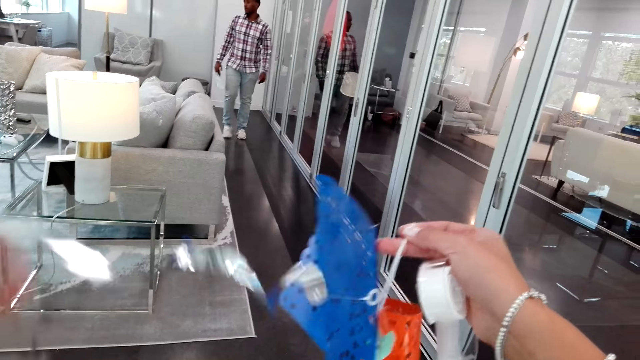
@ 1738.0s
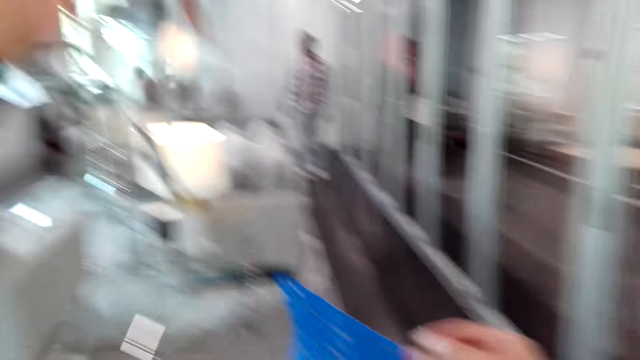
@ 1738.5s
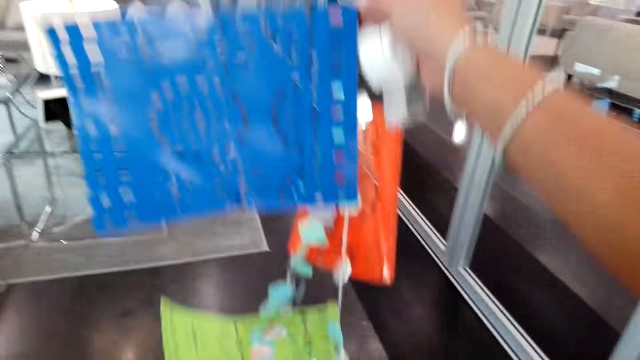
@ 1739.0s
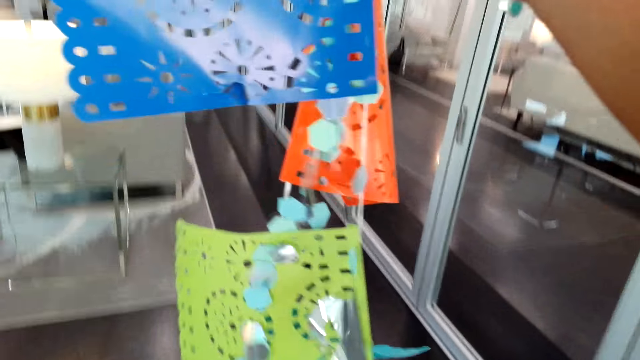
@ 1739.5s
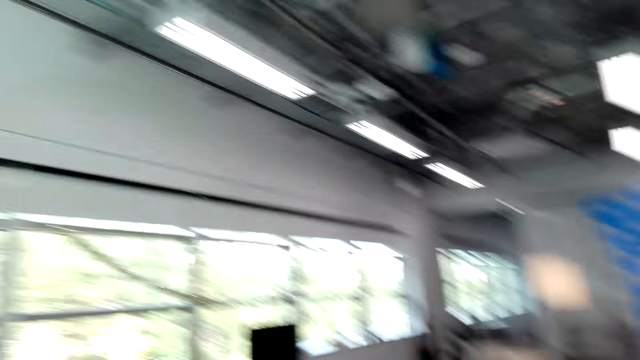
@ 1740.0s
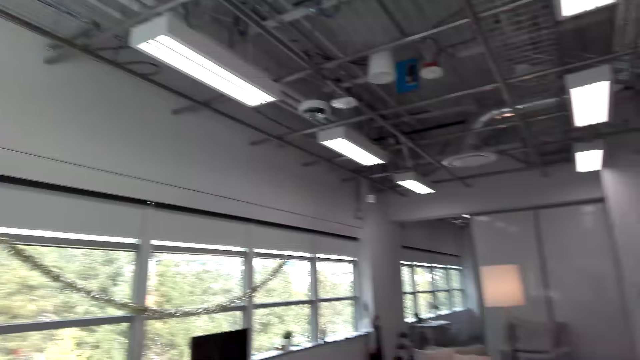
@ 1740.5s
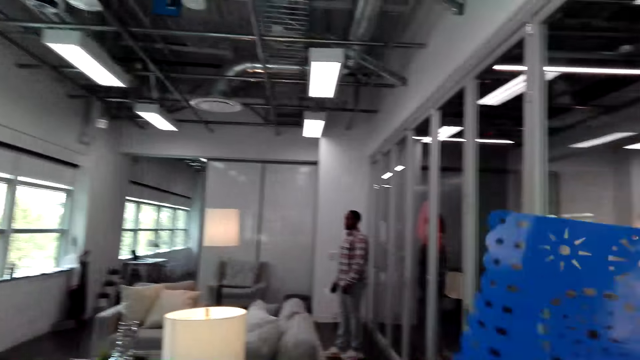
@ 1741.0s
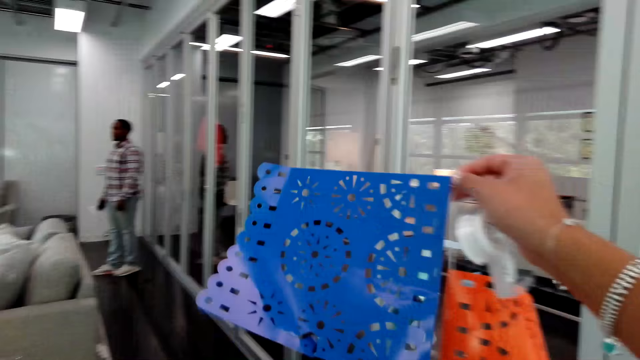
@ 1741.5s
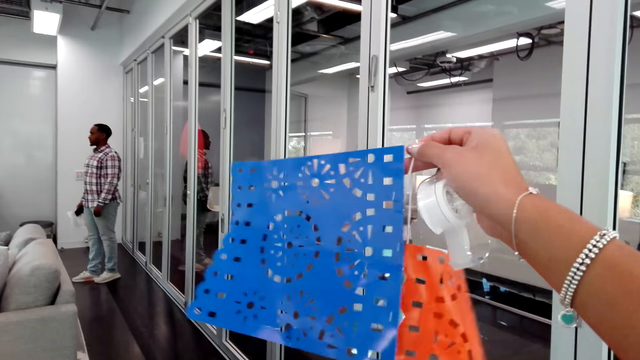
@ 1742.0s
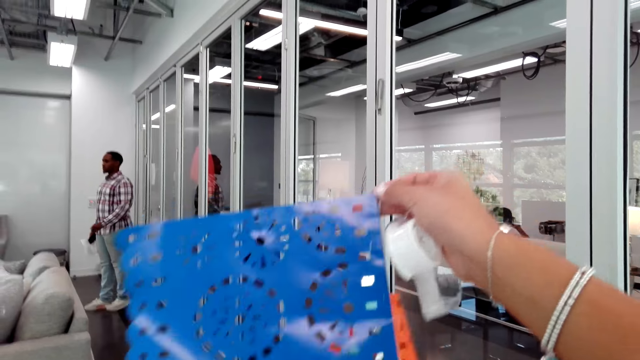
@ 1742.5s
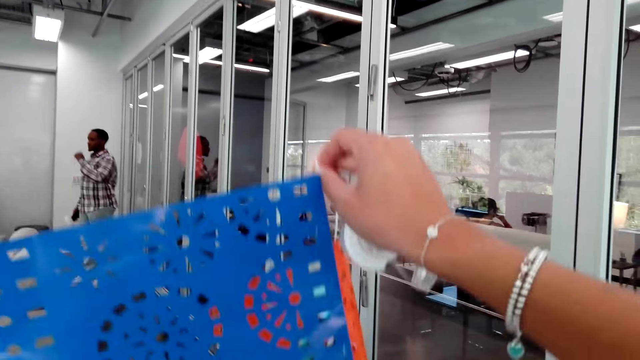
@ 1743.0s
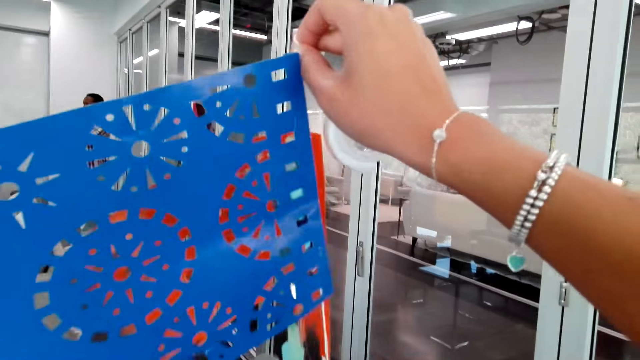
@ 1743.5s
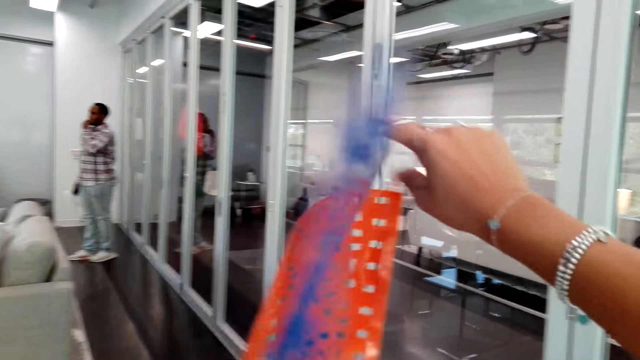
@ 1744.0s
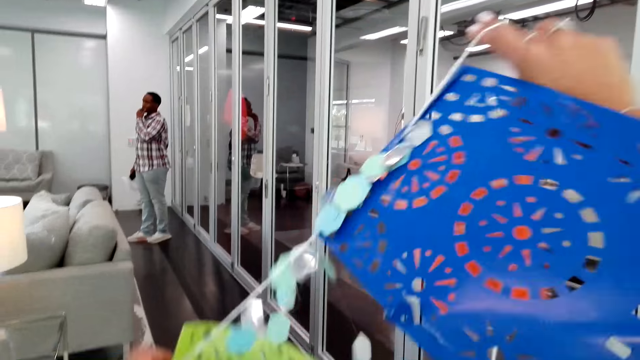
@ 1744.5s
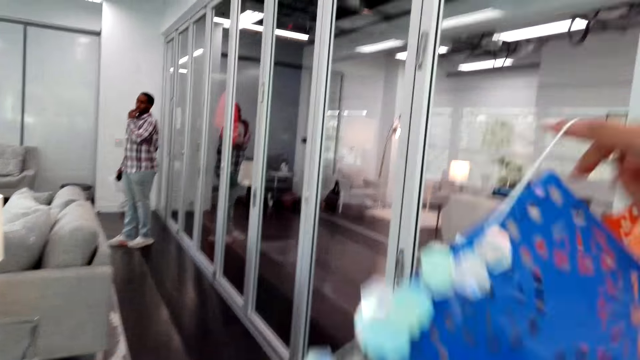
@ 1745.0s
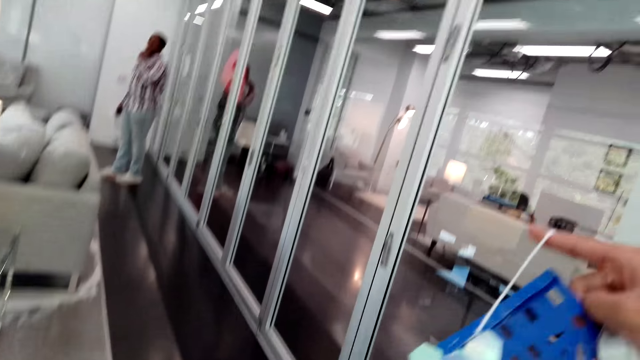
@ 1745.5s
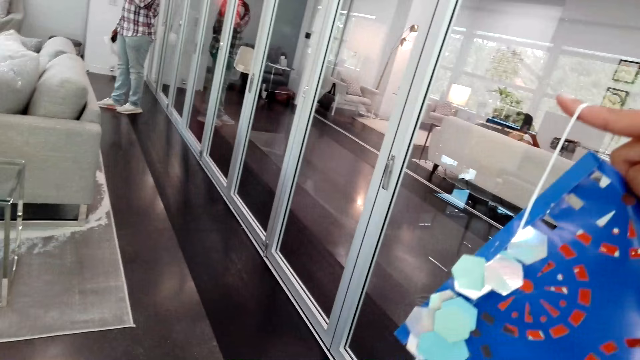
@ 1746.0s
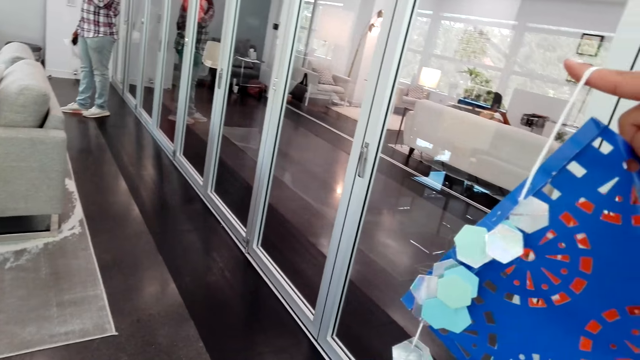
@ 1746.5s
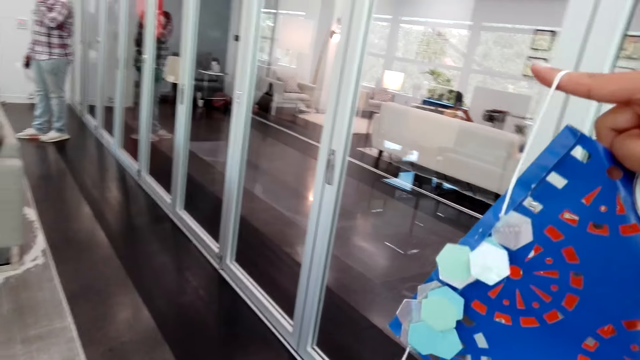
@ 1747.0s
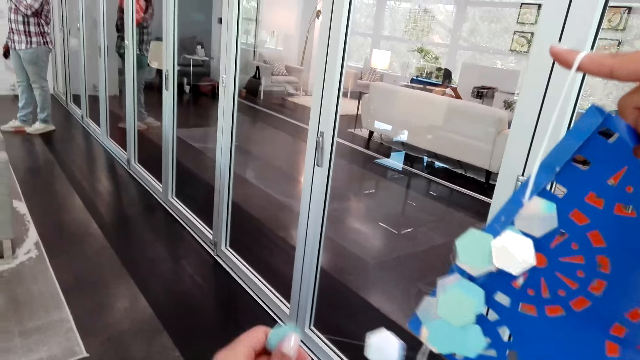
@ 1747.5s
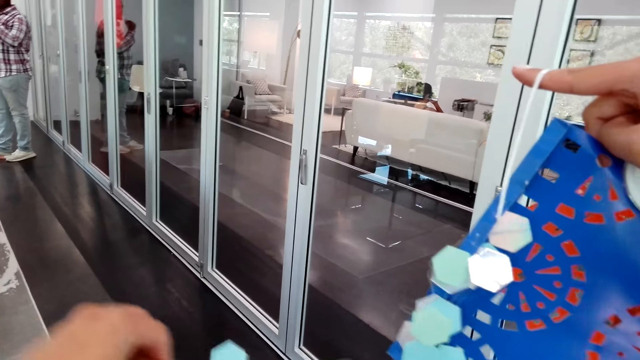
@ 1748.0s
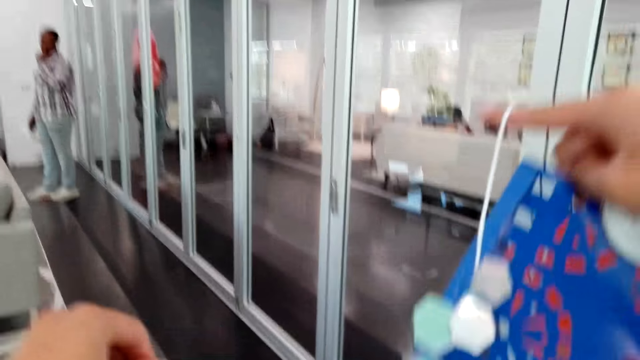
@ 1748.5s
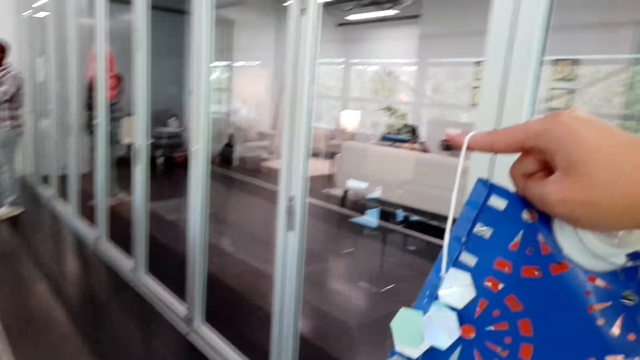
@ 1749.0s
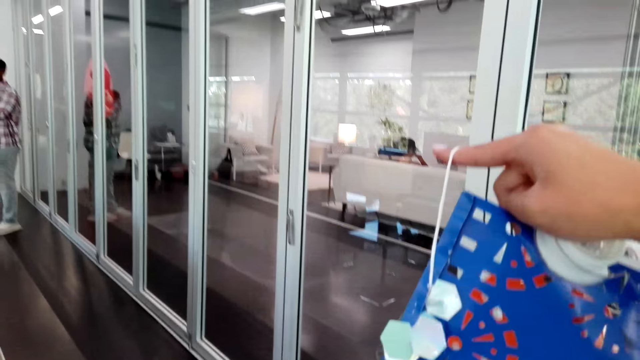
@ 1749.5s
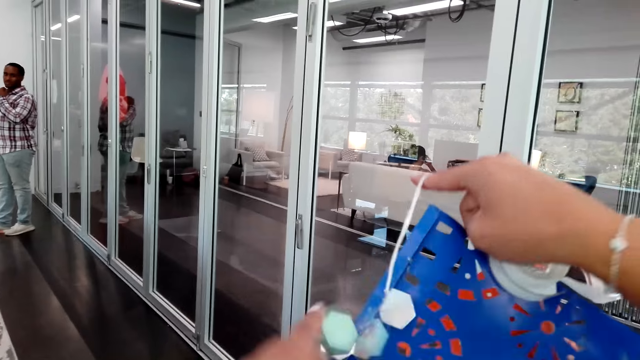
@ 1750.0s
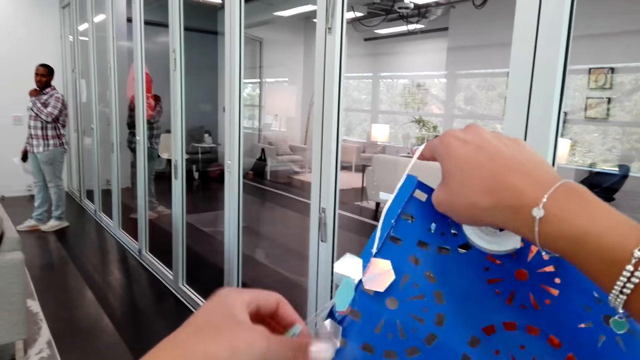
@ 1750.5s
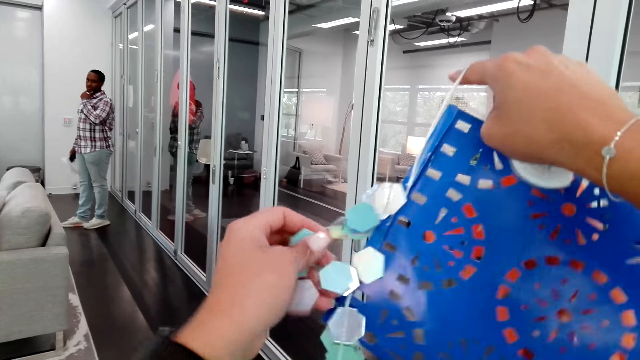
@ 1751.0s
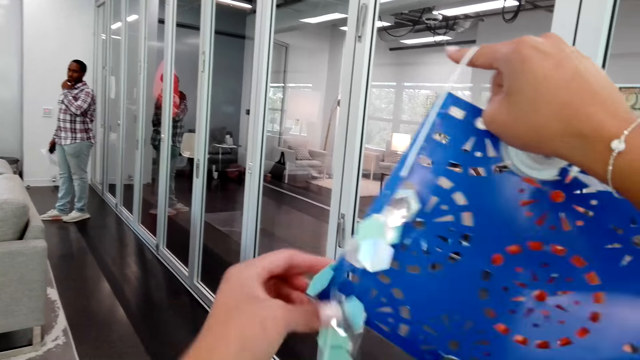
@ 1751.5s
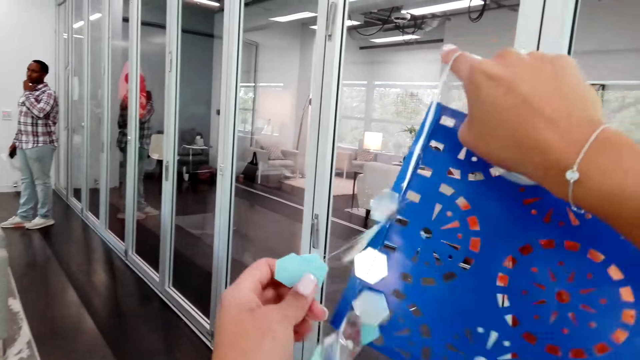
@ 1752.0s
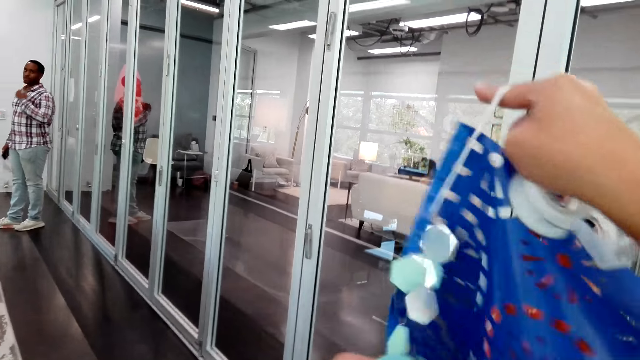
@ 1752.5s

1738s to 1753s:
The camera wearer untangles the decoration. They fix the decoration. They look around the house. They converse with a man. They fix the decoration.

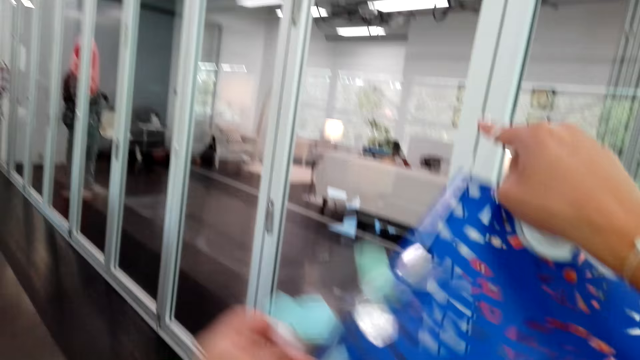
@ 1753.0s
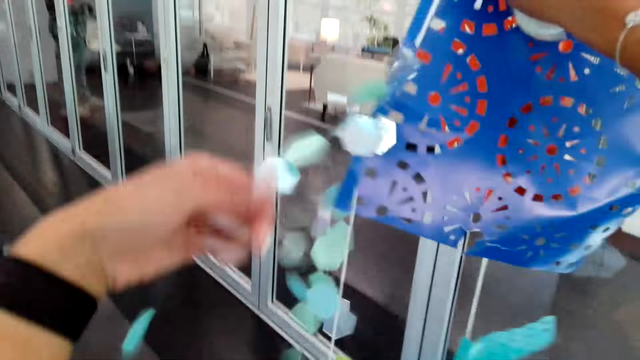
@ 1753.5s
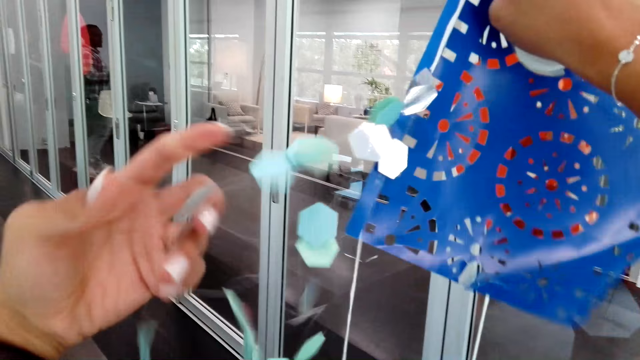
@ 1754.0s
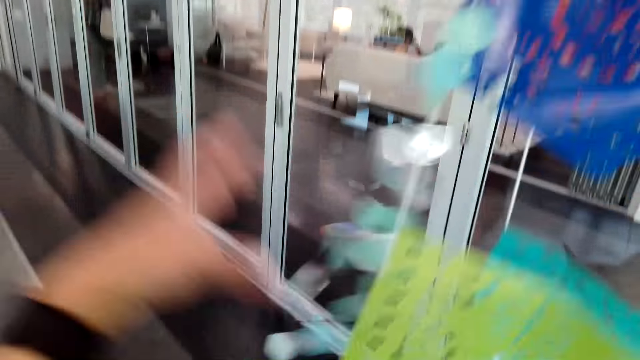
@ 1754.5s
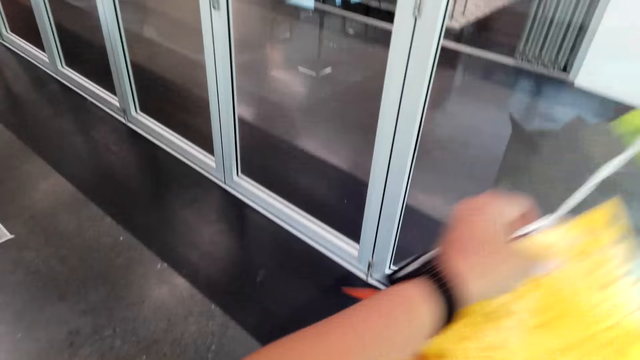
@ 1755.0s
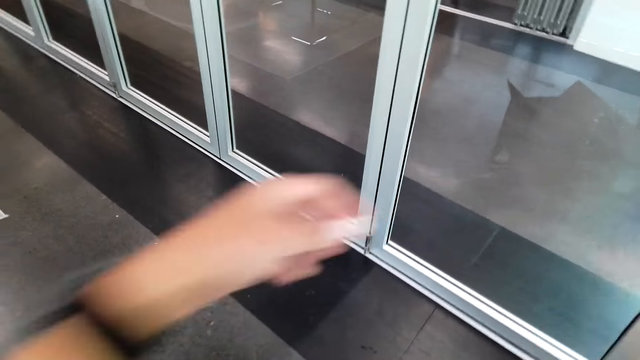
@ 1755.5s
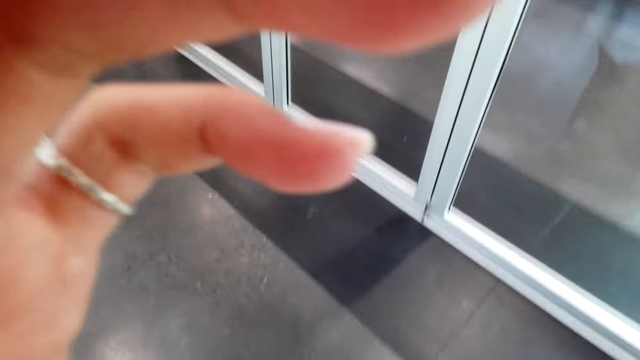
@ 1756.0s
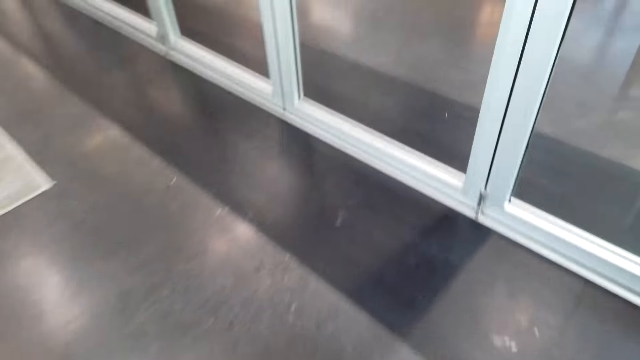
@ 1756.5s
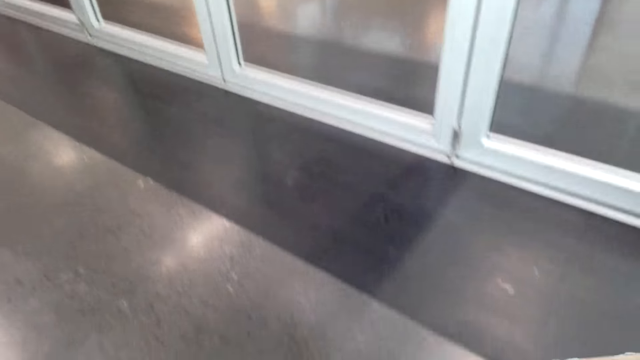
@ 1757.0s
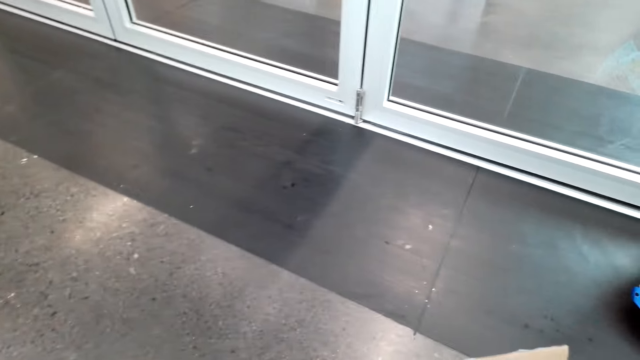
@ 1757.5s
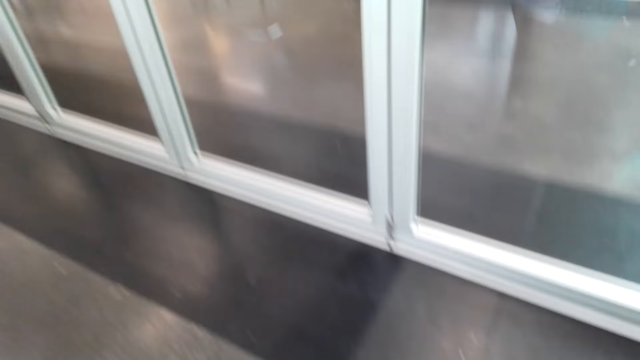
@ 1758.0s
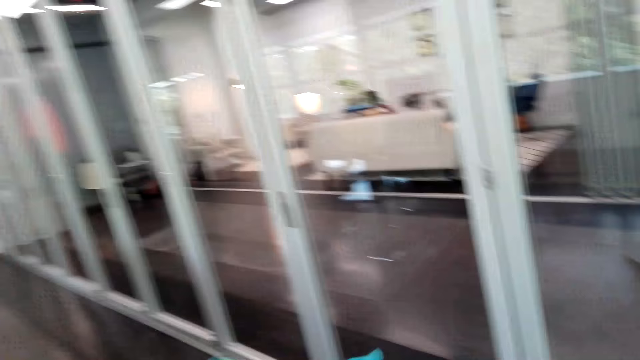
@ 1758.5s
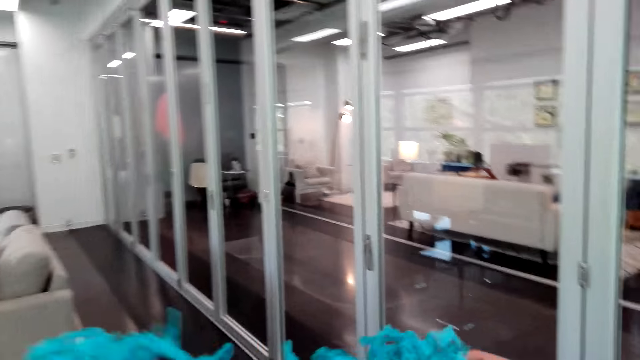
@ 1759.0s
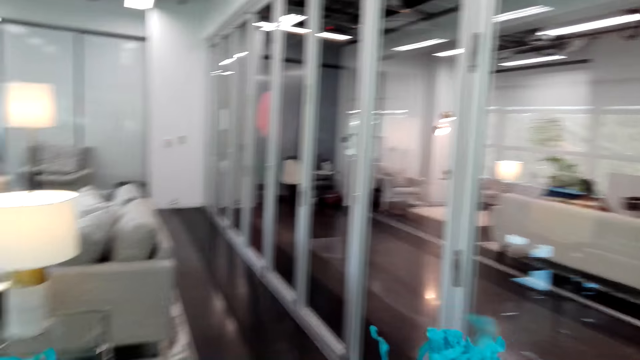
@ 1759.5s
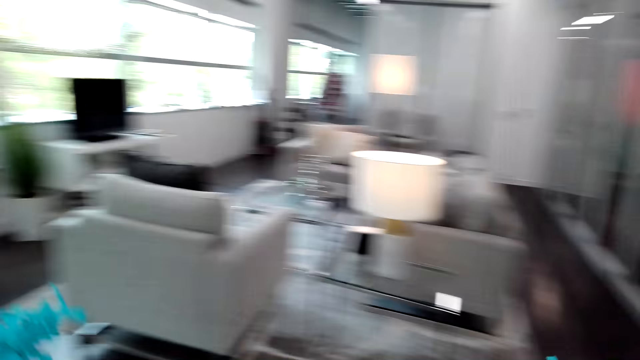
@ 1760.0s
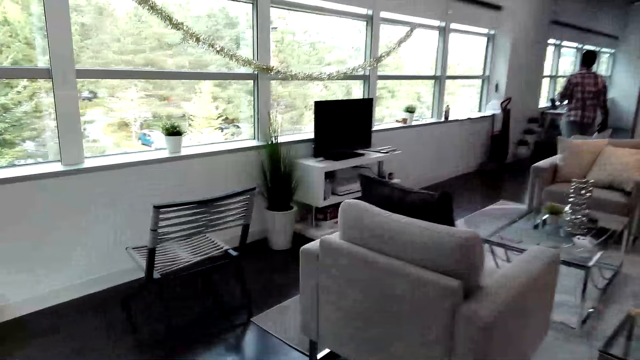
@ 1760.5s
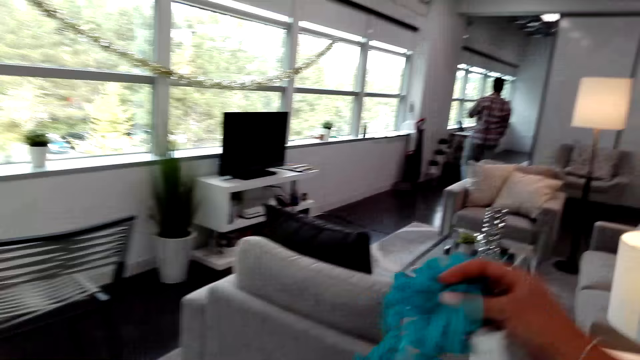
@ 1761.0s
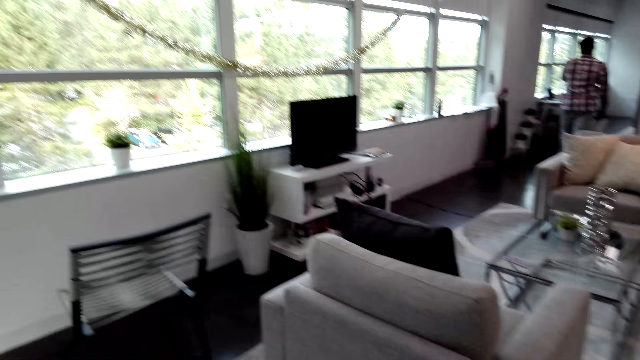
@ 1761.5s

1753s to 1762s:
The camera wearer fixes the decorations. They look around. They pick up the wall decoration from the box. They look around the house.
